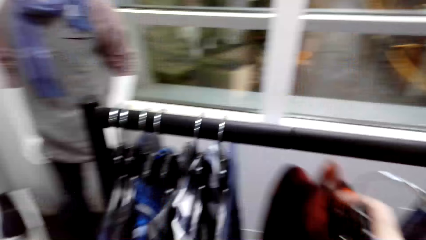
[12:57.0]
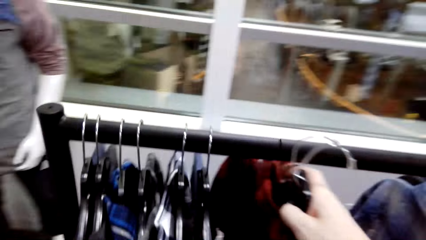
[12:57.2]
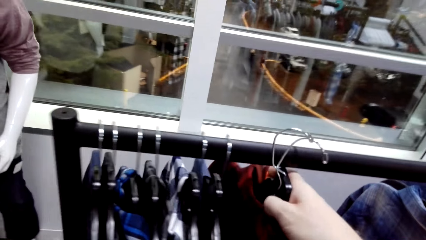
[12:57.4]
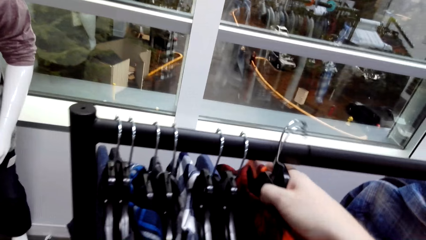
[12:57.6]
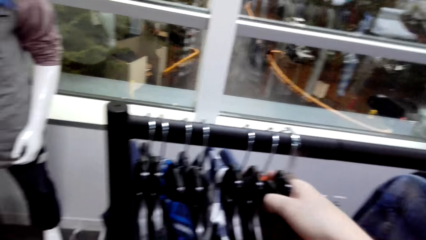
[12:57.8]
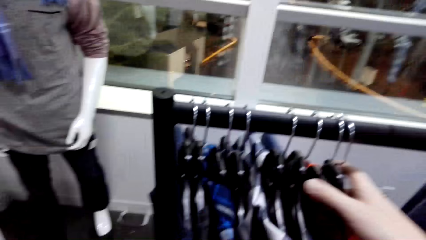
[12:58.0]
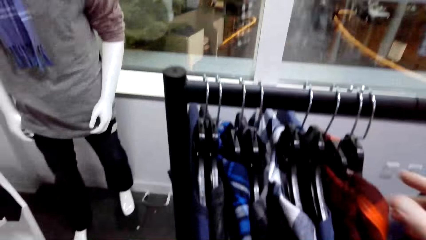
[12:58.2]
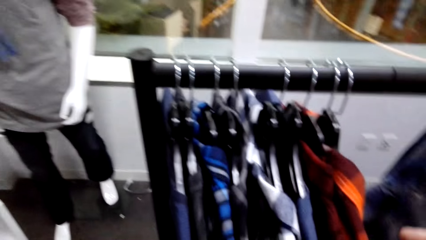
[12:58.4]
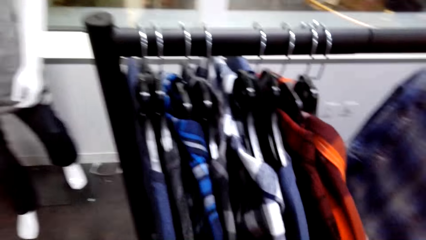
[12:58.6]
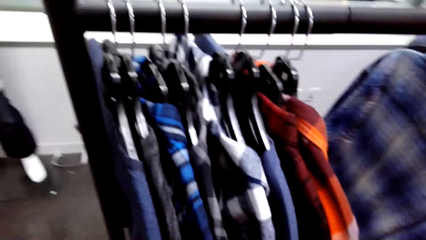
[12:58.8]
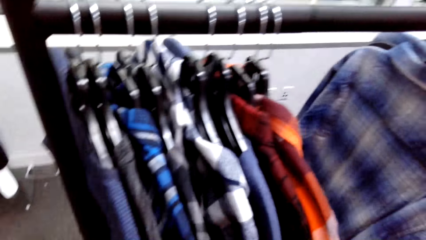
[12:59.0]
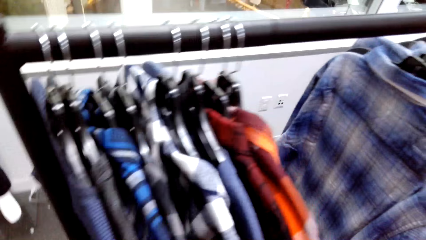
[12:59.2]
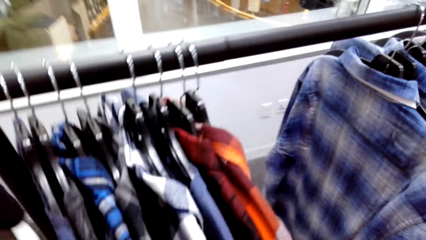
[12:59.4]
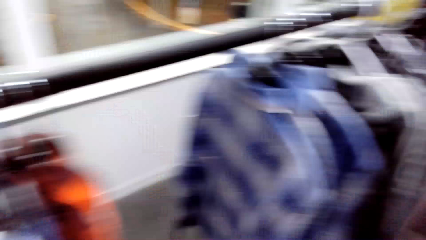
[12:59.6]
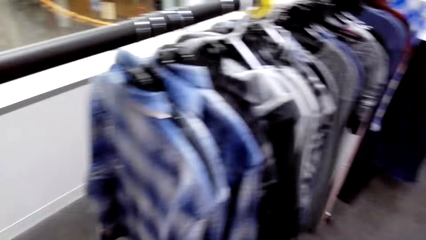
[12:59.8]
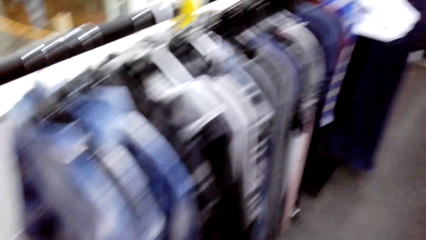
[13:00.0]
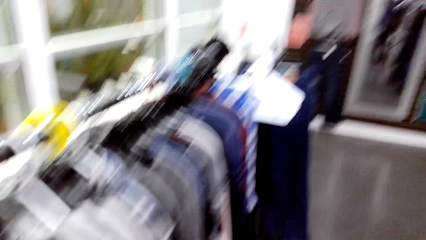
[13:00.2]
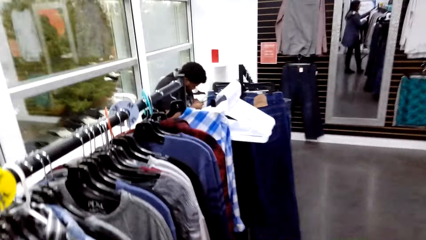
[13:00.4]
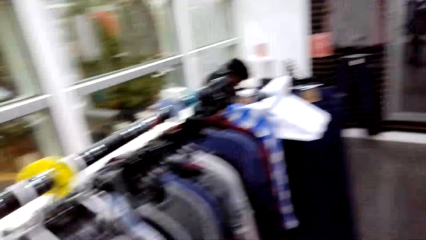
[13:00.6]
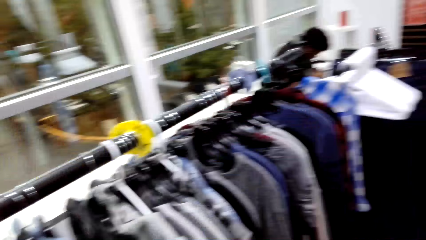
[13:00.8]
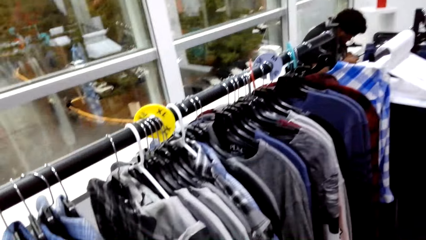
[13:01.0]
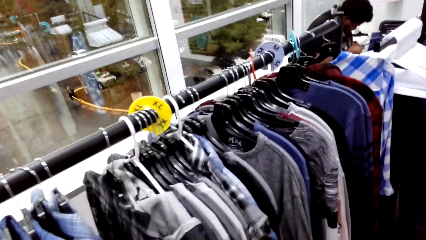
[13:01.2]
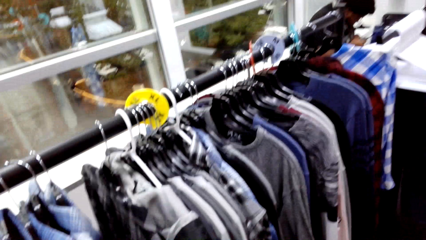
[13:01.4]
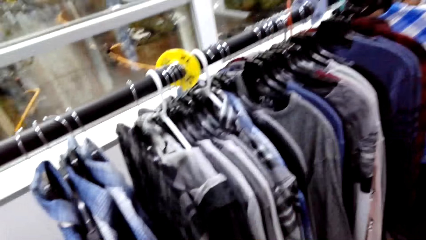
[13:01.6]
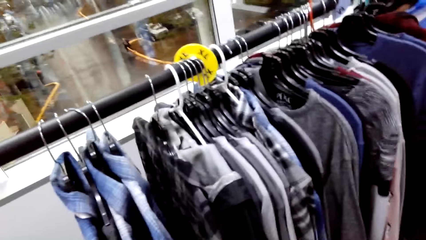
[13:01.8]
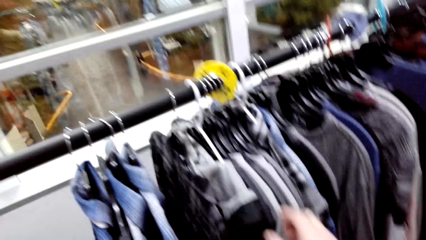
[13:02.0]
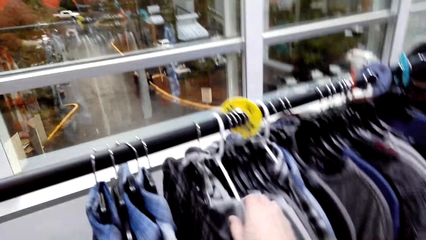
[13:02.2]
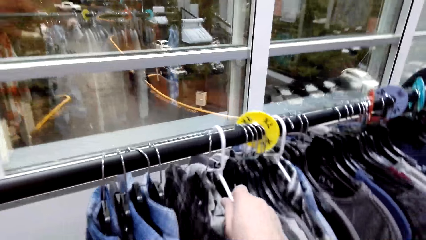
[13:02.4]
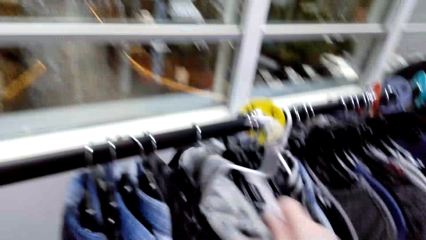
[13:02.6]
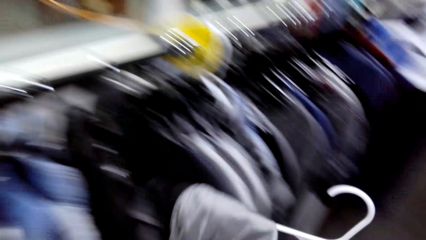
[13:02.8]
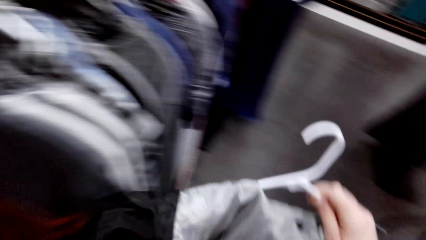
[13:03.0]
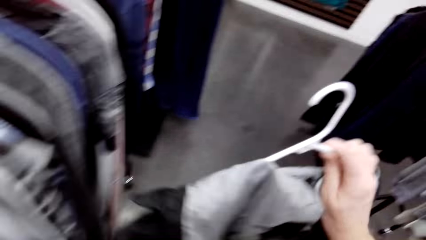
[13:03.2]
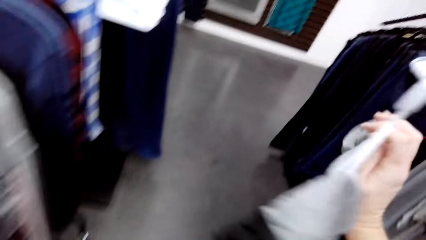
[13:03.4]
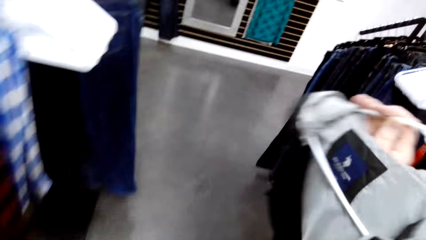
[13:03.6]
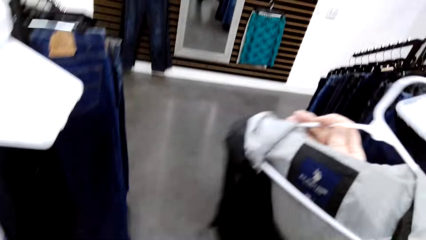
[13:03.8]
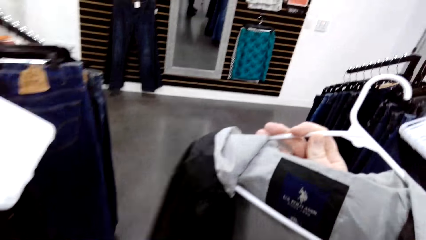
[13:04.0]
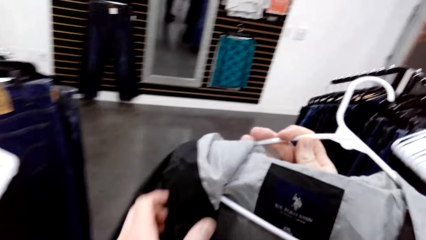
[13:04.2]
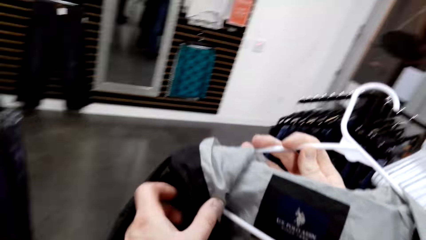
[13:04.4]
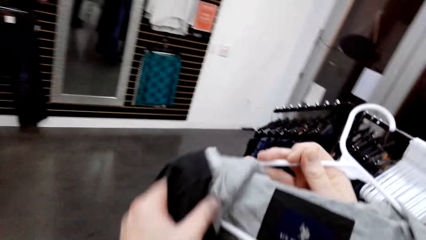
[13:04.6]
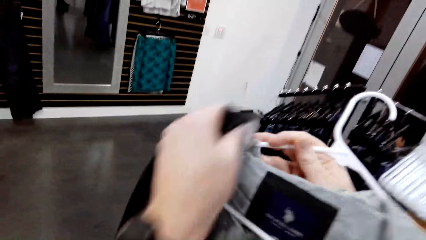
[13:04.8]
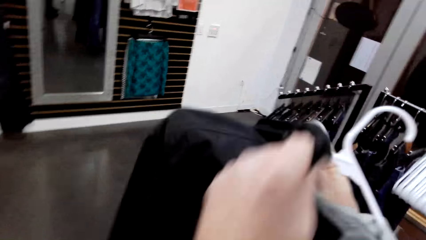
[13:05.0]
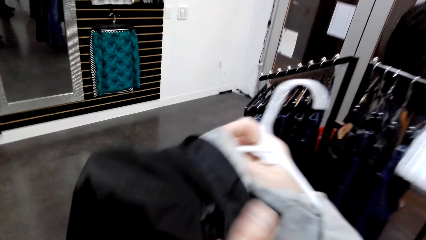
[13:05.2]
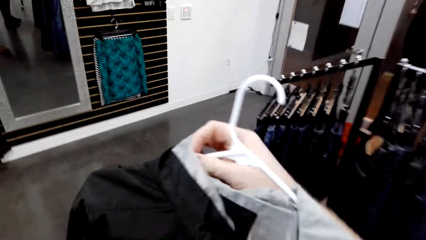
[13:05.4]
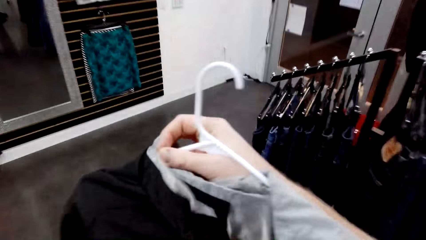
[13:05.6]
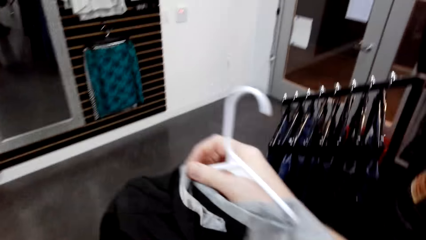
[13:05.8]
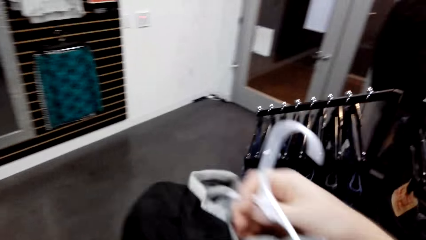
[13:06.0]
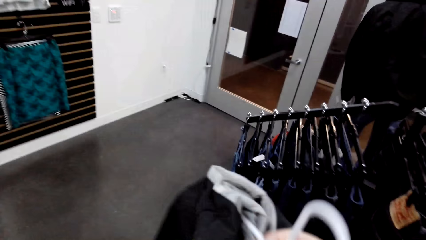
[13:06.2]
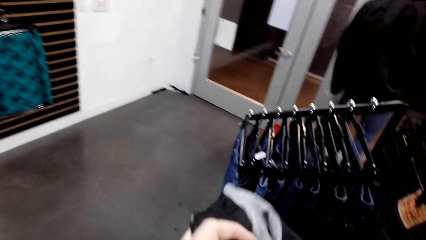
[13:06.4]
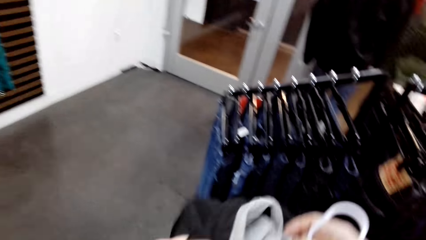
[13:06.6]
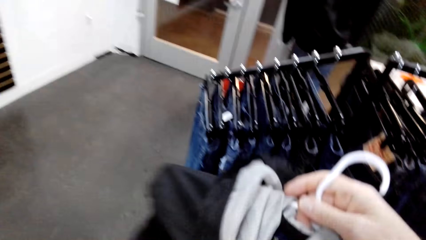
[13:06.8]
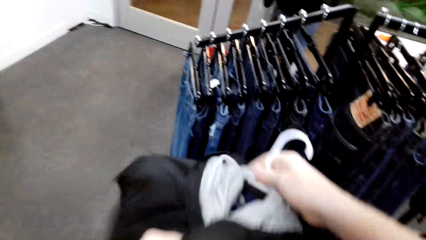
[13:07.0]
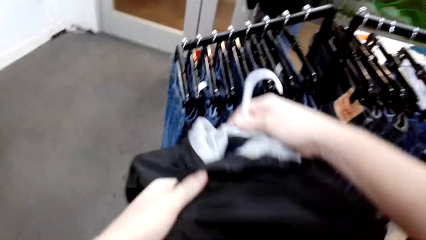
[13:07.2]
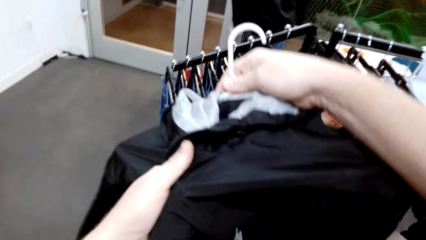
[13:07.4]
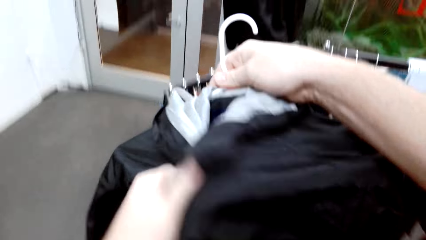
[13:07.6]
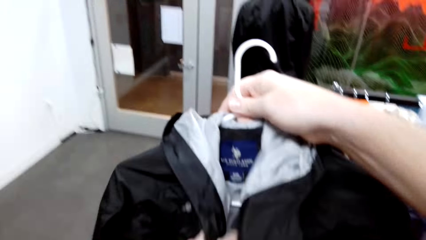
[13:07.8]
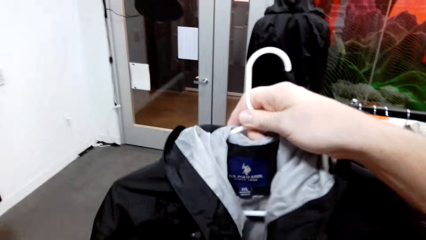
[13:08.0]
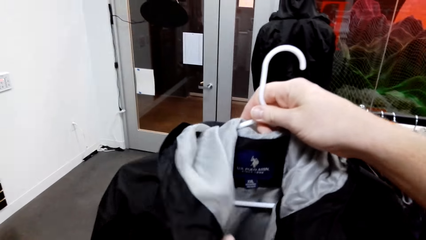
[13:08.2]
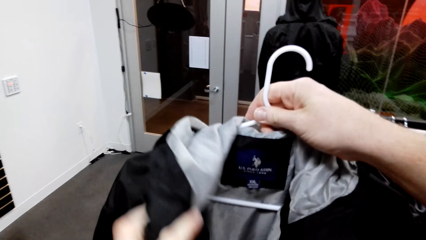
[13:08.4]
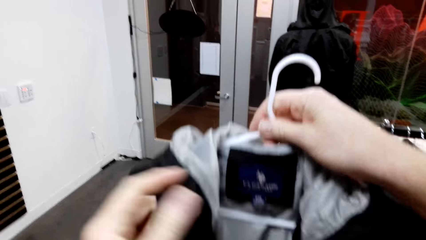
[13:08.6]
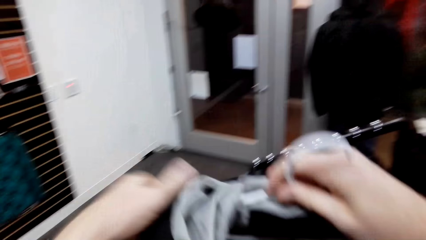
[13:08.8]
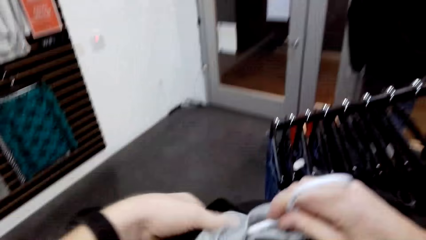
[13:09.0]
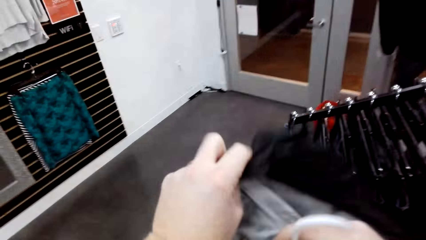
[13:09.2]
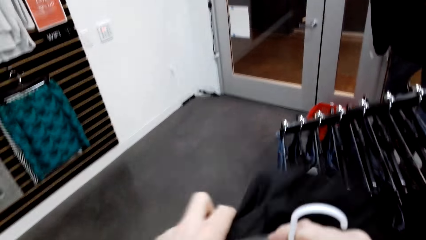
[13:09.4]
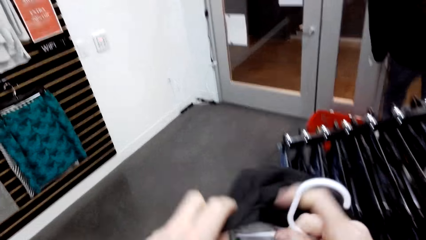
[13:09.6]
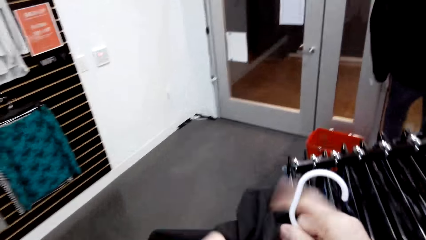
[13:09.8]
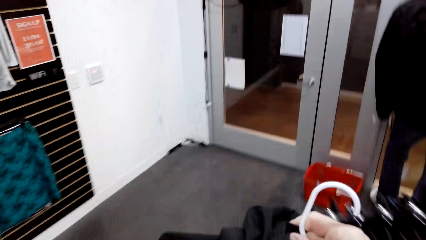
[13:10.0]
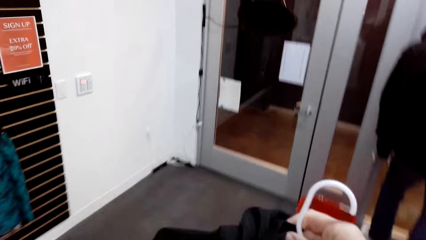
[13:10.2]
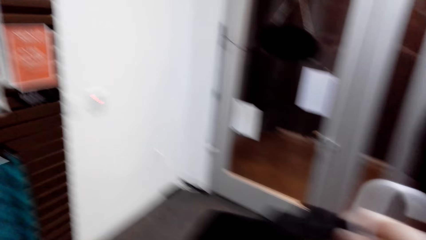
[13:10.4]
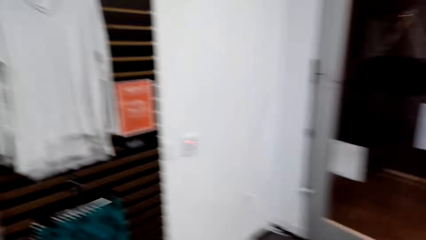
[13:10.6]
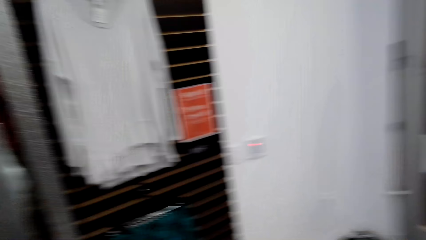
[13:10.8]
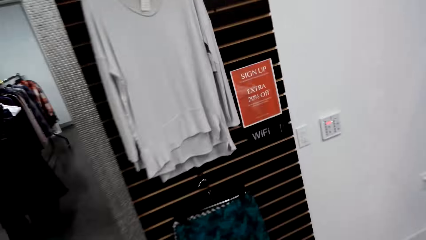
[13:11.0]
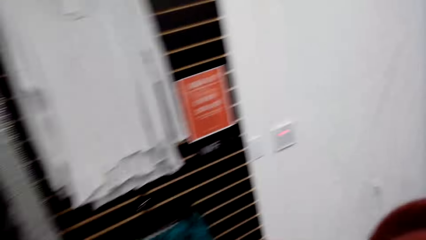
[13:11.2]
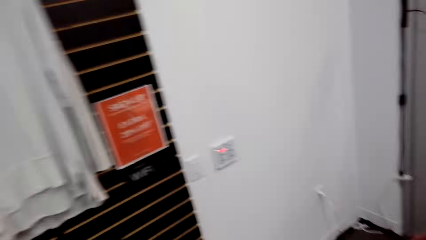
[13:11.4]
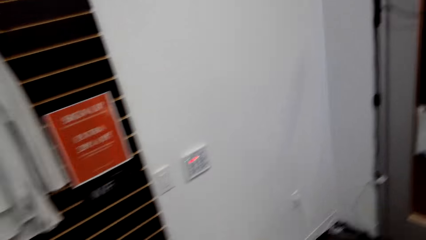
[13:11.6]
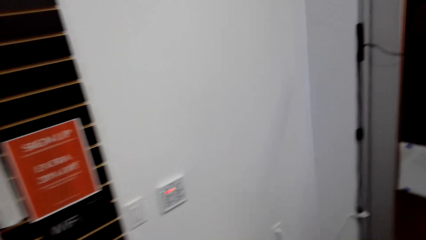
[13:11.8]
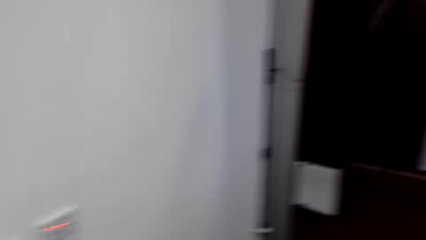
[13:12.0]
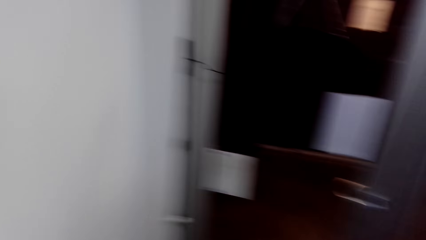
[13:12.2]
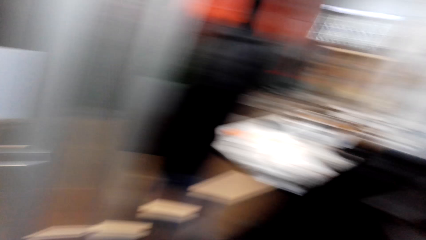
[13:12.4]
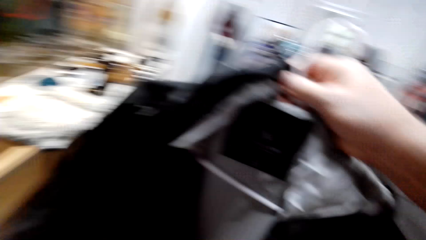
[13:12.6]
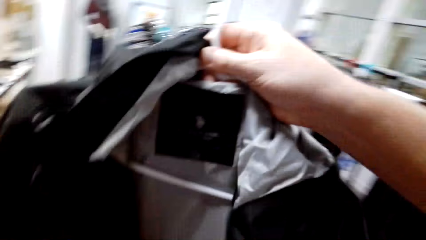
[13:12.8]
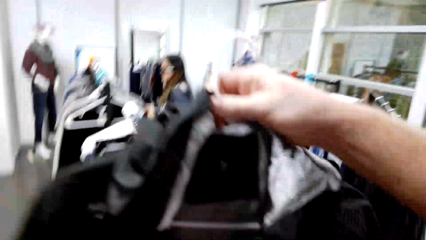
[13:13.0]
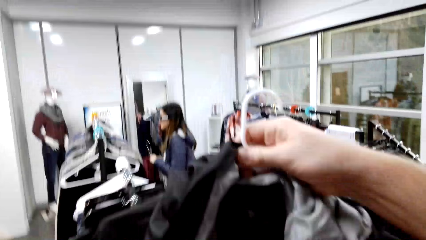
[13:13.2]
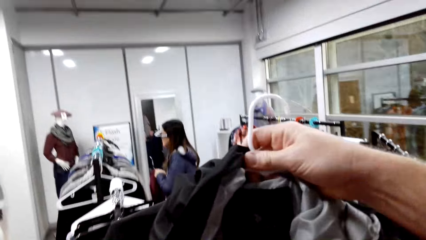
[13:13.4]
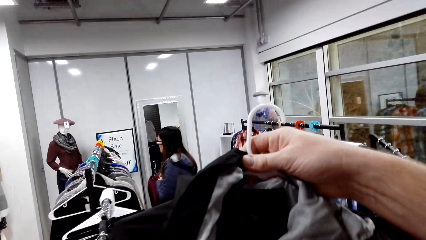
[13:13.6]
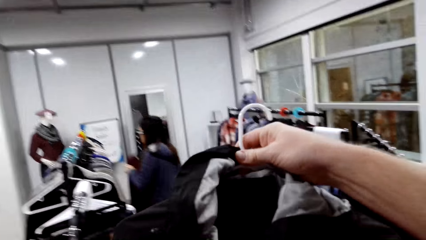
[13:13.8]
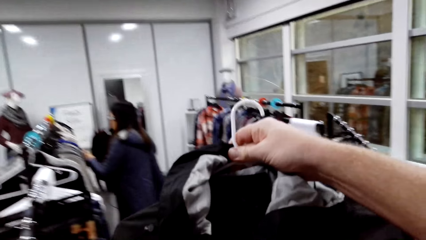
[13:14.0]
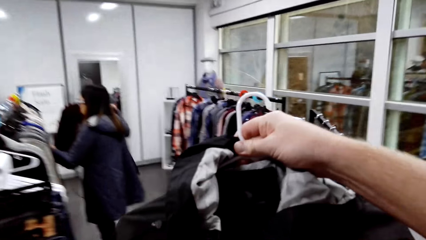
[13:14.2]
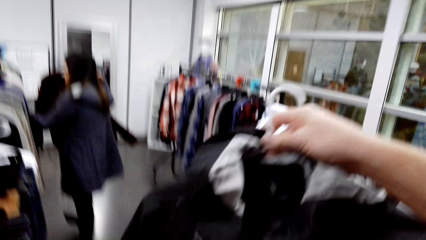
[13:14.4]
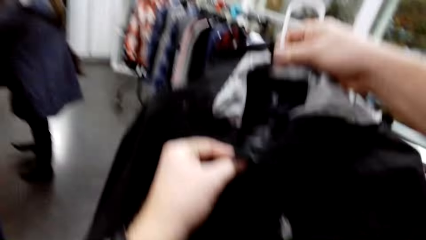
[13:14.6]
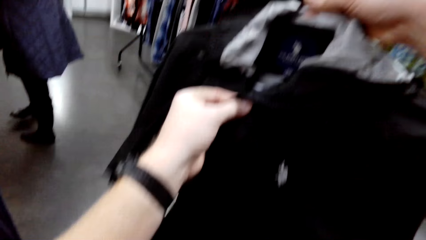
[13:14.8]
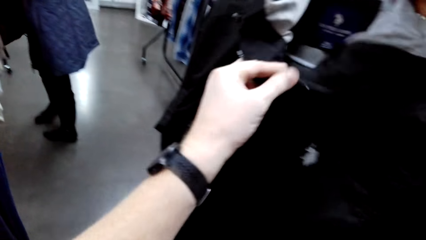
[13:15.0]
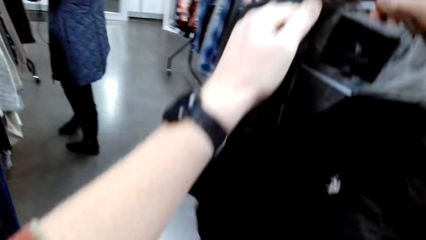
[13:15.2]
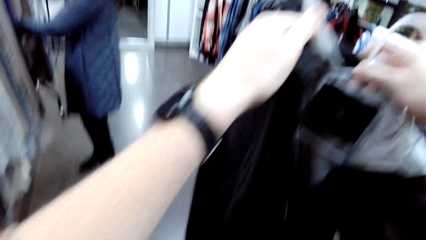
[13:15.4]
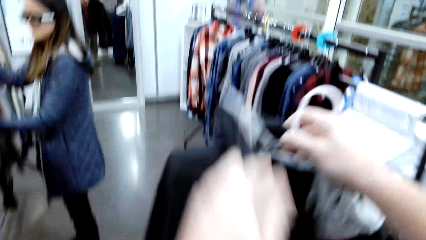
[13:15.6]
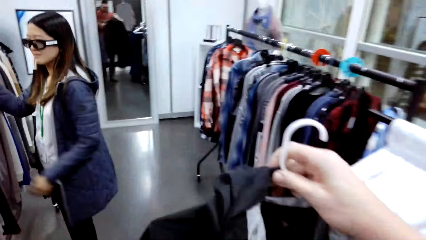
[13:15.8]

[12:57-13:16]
The camera wearer hangs the shirts. They unhang the jacket from the hanger. They look at the jacket label. They walk around.
